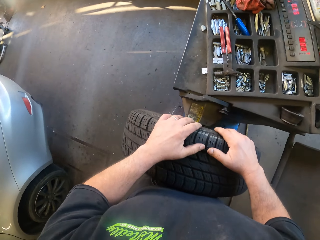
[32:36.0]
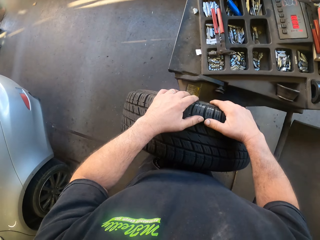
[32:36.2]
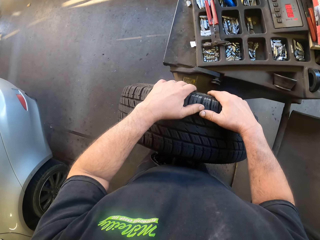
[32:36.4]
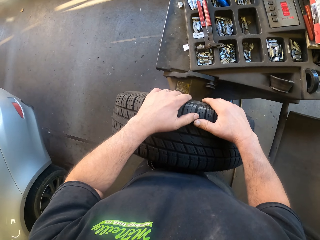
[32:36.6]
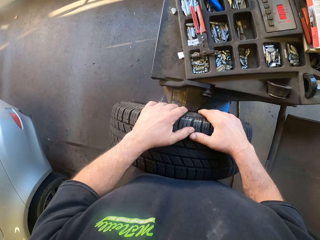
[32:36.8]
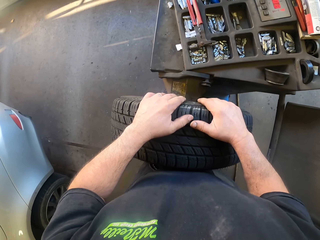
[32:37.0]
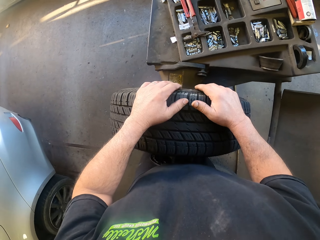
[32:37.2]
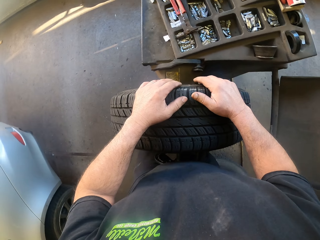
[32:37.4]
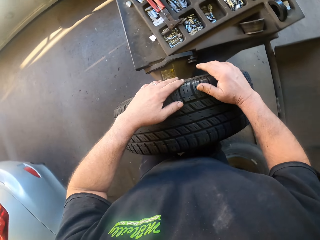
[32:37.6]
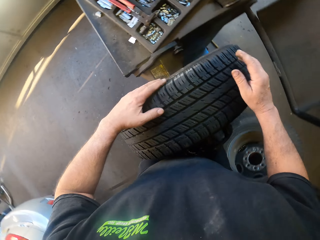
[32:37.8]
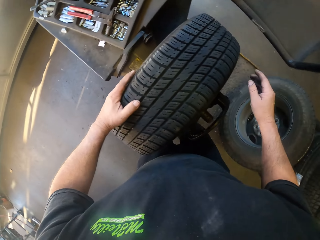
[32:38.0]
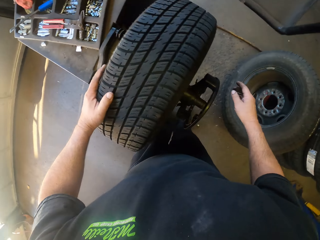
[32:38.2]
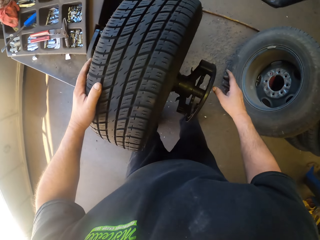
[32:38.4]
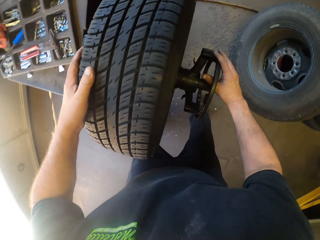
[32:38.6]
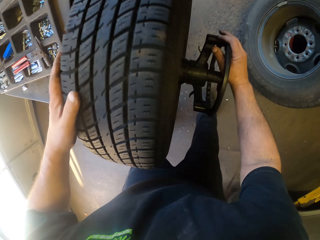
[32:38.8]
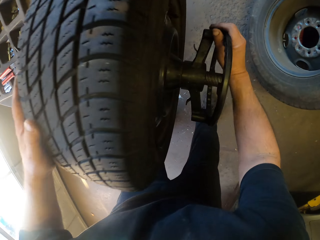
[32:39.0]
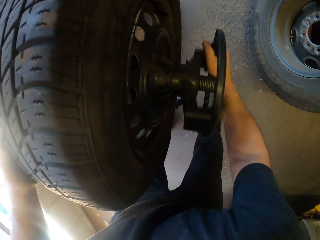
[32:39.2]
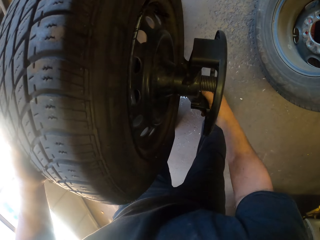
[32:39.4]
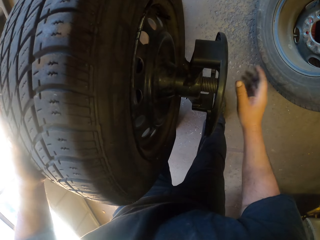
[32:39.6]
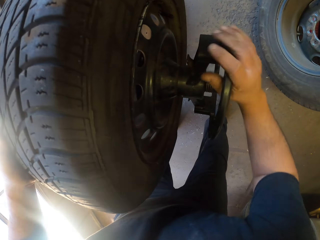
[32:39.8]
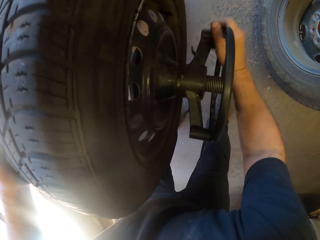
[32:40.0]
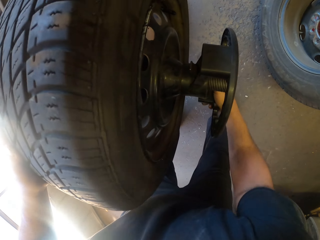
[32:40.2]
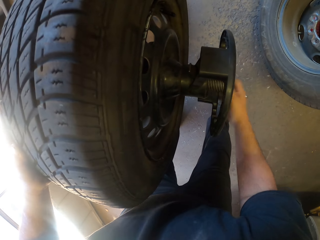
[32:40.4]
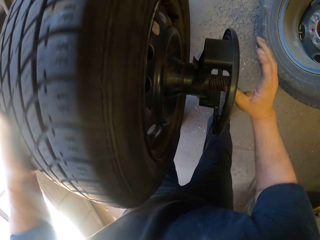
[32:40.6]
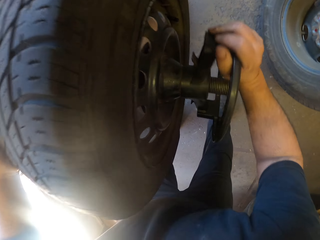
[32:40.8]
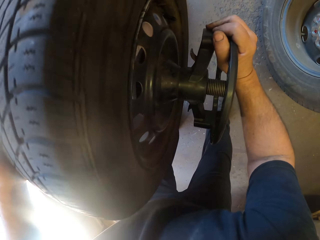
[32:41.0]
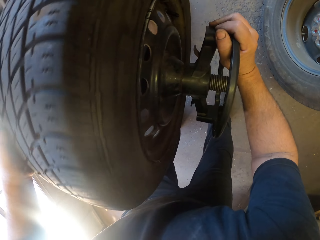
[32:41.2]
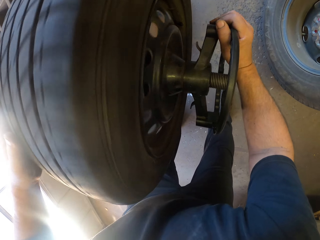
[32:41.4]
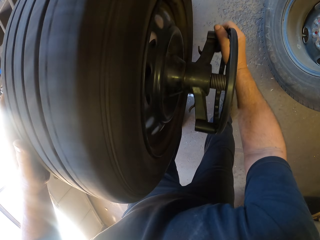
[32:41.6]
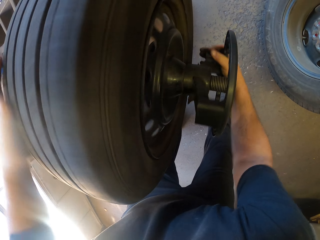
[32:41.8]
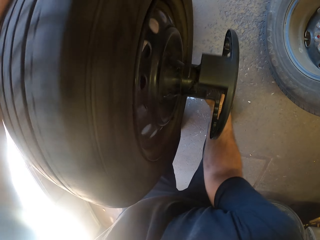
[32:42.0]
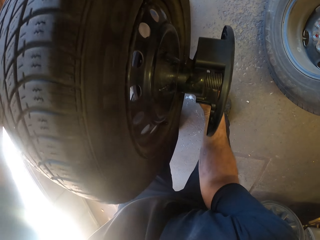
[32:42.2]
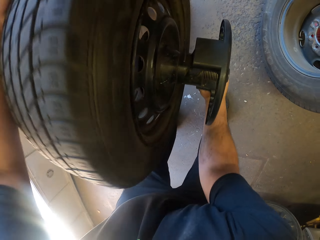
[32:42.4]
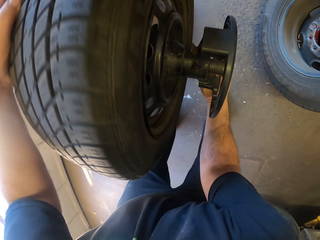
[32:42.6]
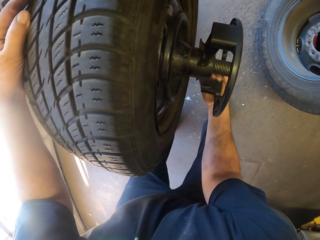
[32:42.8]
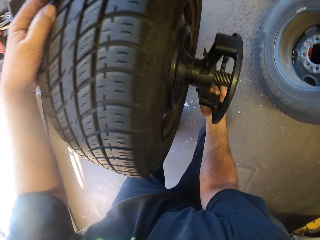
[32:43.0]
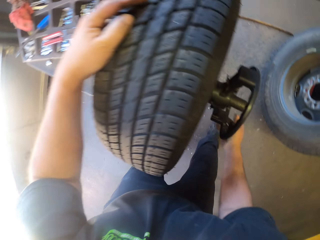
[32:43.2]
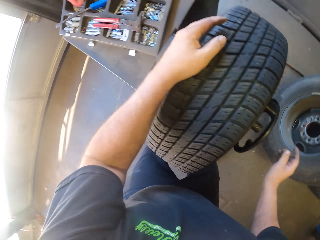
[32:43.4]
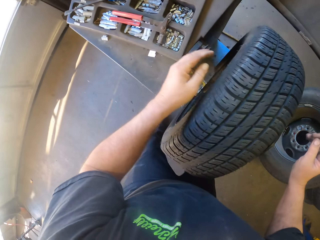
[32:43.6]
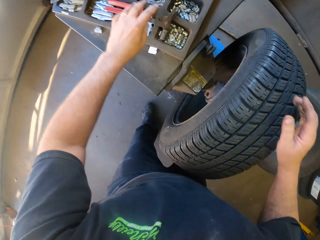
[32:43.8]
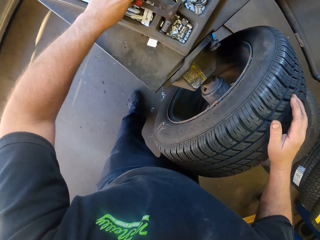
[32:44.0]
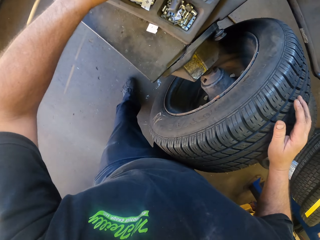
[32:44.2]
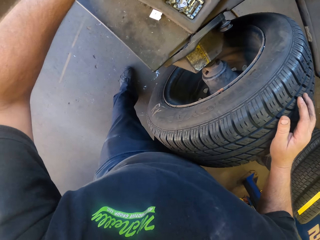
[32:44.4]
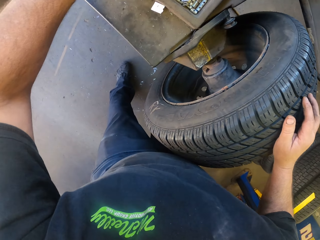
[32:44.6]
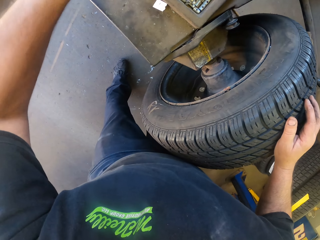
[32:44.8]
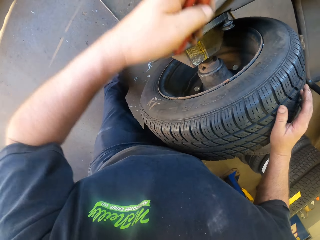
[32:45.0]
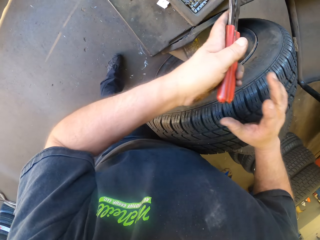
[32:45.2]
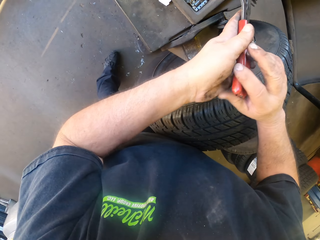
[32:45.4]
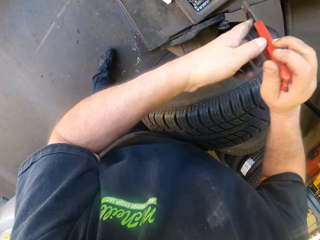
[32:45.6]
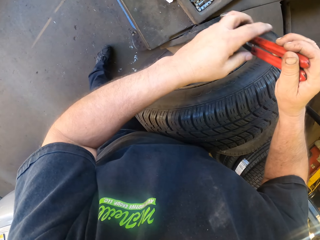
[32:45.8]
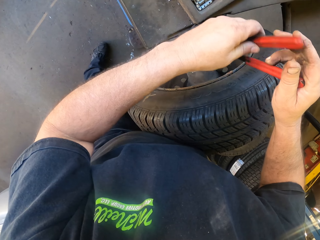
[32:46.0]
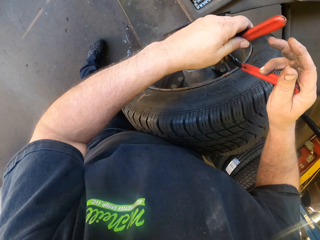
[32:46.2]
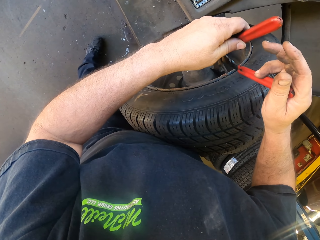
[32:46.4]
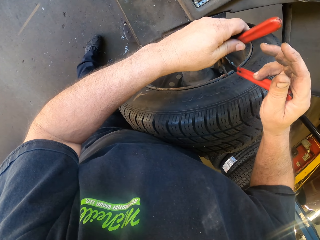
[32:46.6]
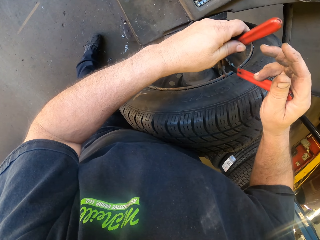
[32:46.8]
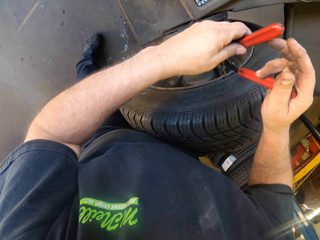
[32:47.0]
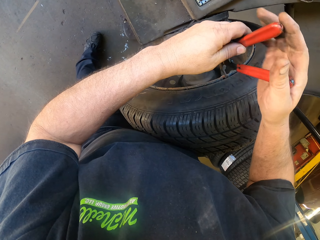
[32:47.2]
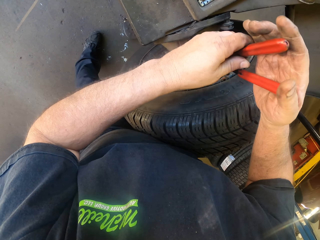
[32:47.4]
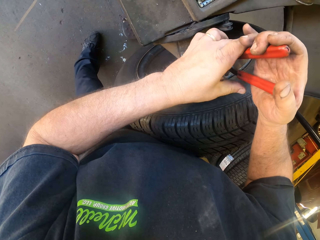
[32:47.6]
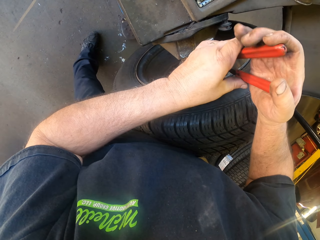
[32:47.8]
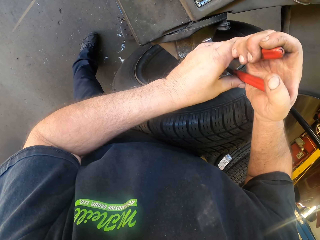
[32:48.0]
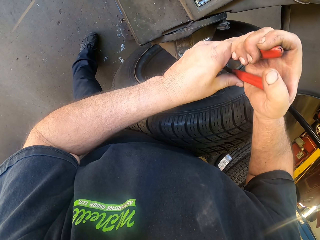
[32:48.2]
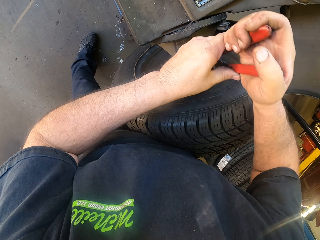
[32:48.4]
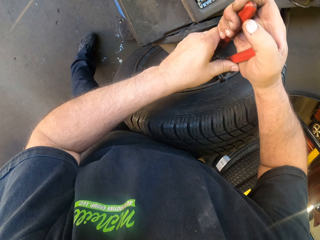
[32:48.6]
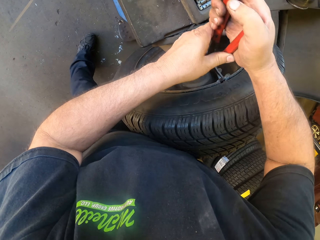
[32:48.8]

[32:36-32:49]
The camera wearer rolls the driving wheel on the wheel. They tighten the tire holder. They pick up a spanner or pliers on the wheel balancing machine. They fix the tire with the pliers. They remove a tire balancer on the wheel.

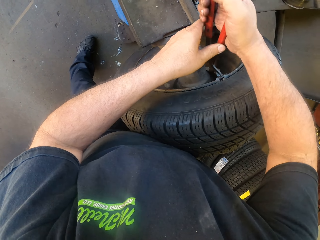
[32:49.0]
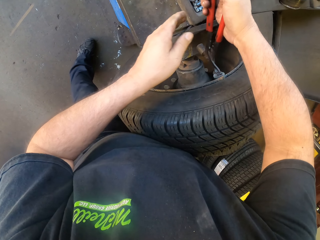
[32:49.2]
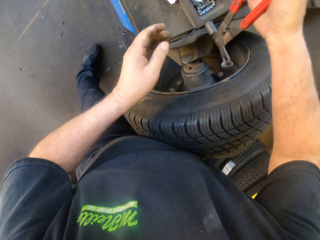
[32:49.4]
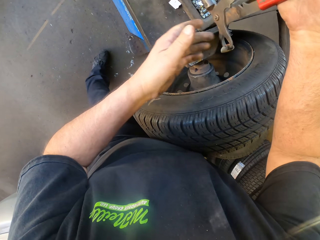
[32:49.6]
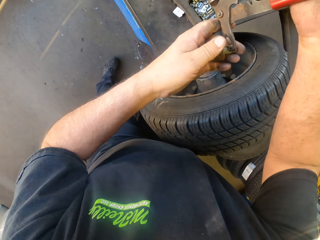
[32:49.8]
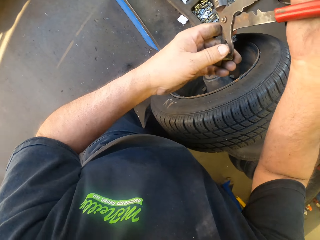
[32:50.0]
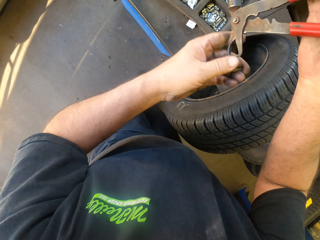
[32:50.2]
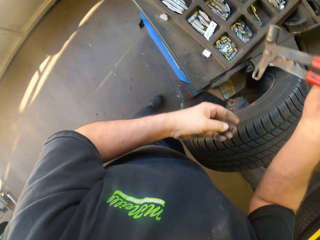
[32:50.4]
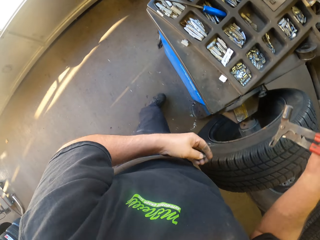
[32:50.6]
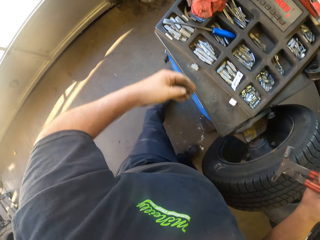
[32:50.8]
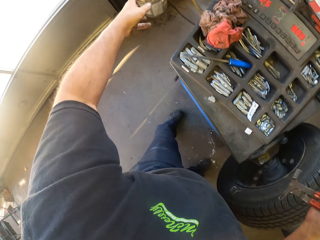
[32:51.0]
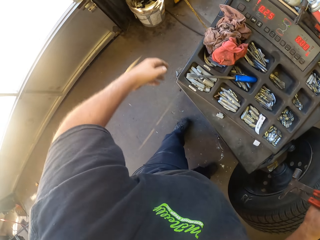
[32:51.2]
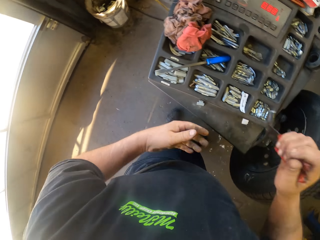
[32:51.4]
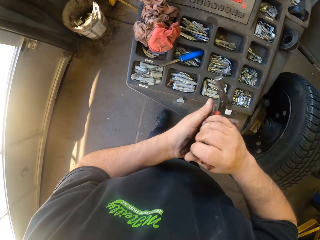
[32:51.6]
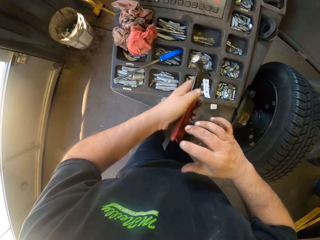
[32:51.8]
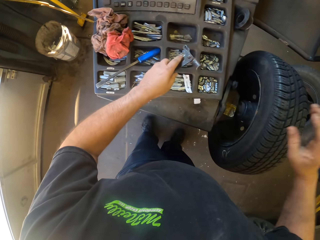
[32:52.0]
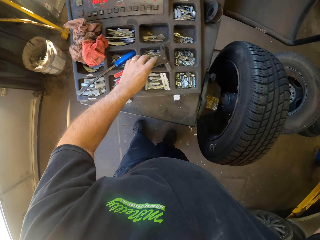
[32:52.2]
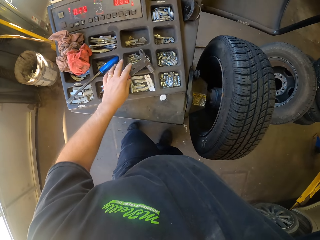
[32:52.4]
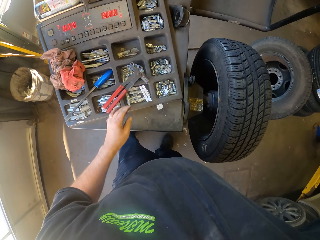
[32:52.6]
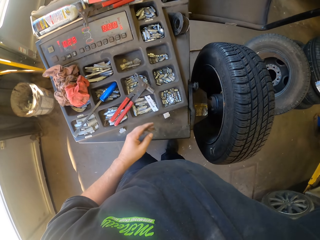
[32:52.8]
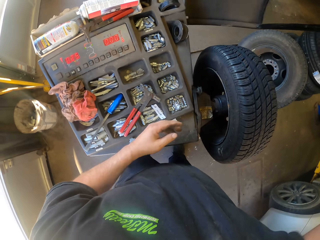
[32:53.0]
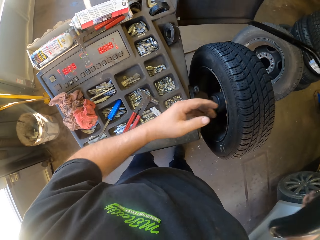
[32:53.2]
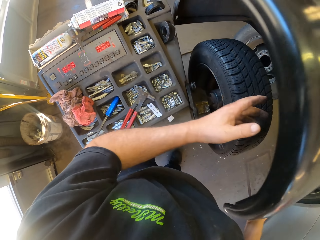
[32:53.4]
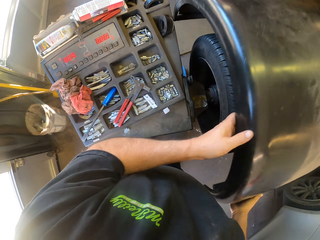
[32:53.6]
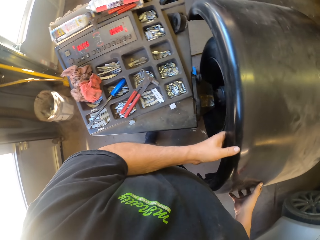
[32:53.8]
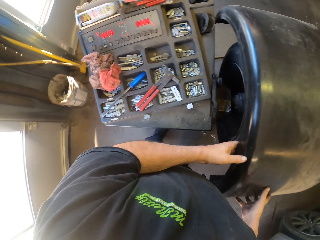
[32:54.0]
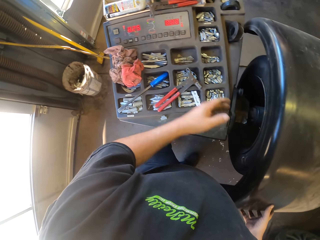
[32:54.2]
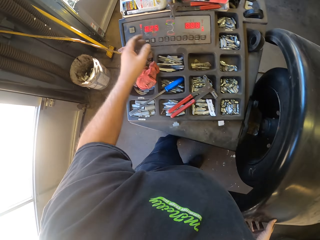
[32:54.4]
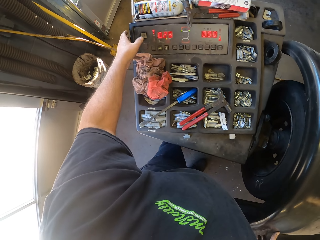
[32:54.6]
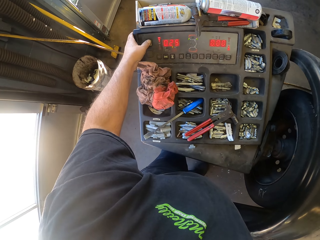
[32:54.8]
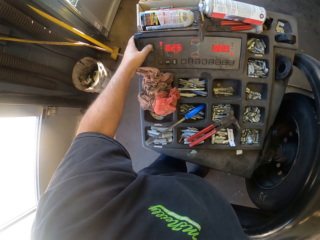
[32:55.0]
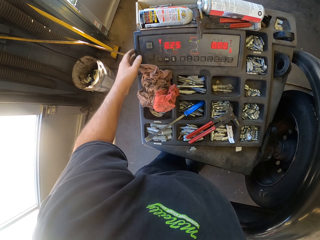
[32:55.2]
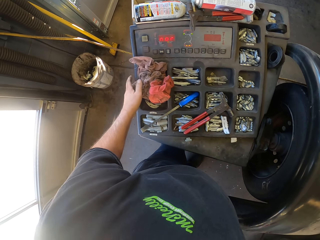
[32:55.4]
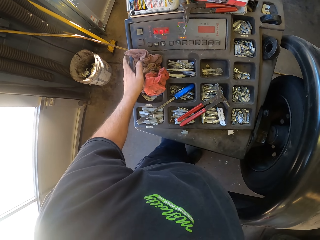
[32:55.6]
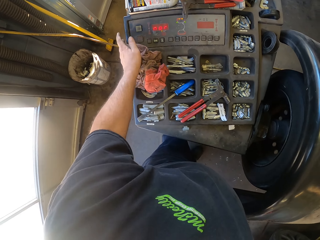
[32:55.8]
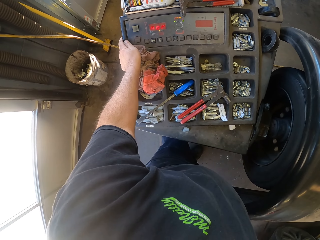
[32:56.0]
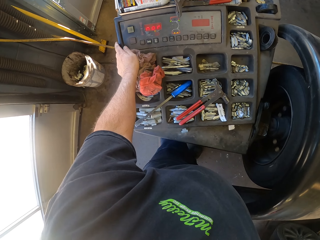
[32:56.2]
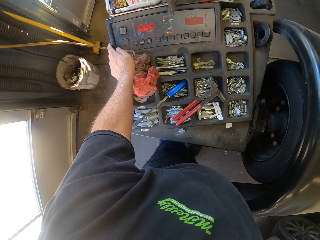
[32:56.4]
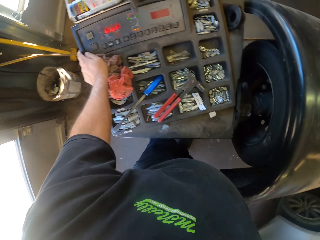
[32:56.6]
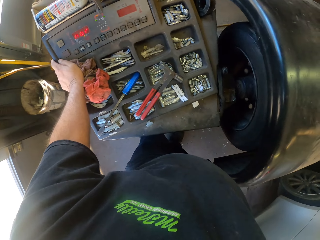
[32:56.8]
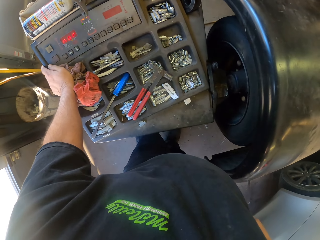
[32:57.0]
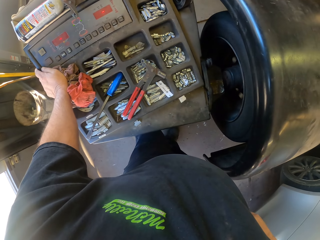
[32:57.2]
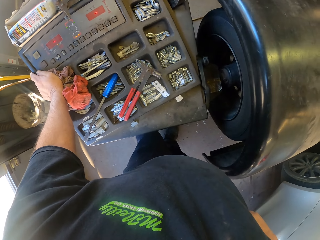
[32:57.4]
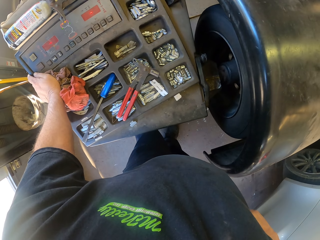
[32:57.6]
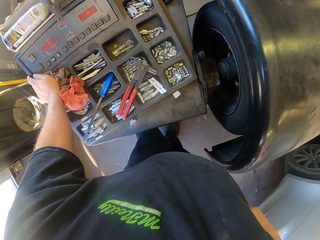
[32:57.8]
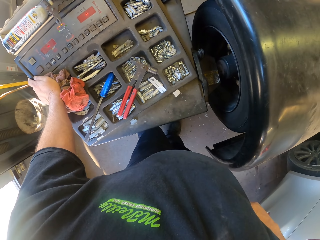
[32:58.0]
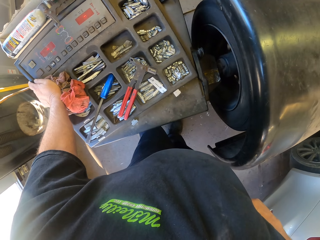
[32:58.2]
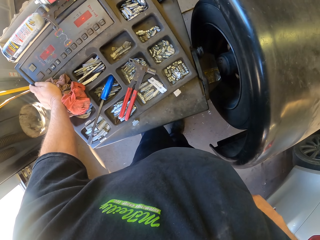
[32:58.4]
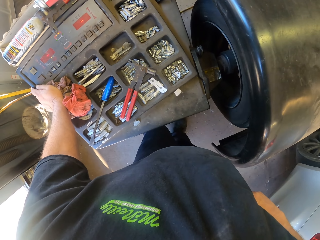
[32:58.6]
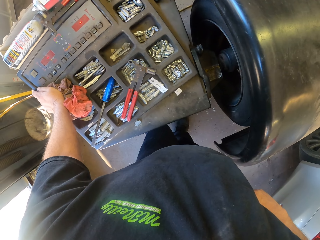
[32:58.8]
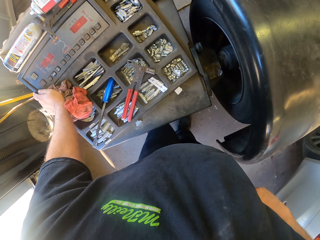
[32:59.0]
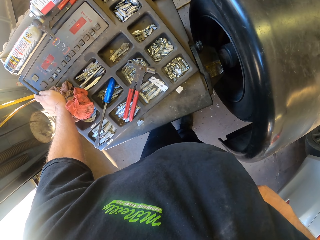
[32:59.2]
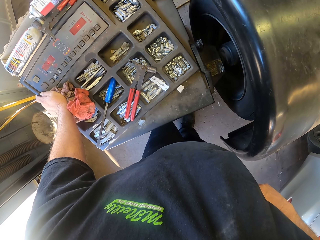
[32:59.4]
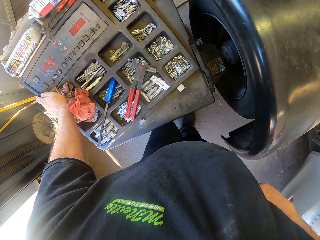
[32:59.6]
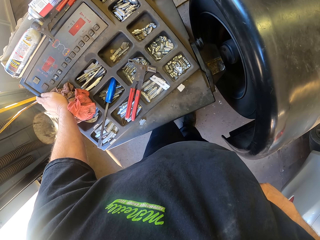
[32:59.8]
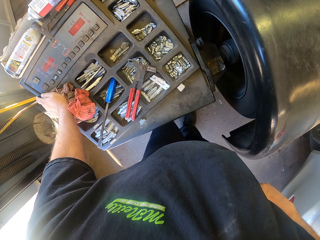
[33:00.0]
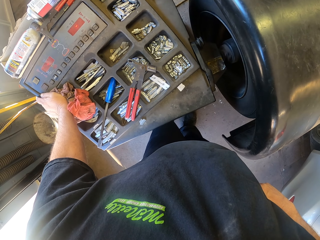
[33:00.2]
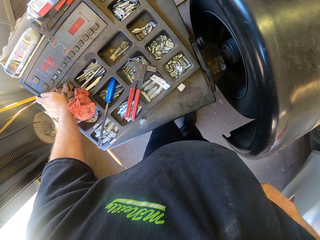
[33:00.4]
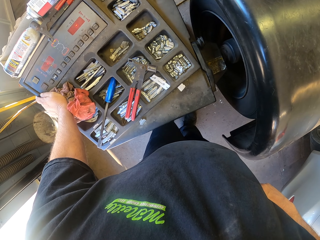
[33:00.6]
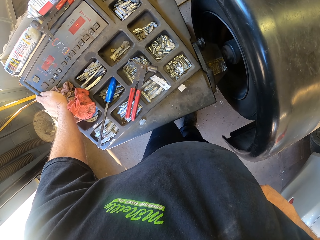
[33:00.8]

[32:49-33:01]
The camera wearer picks up a tire balancer on a spanner. They throw the tire balancer in a trash bin. They put the spanner on the wheel balancing machine. They put a cover plate on the wheel. They do tire care. They dial on the wheel balancing machine. They look around.
